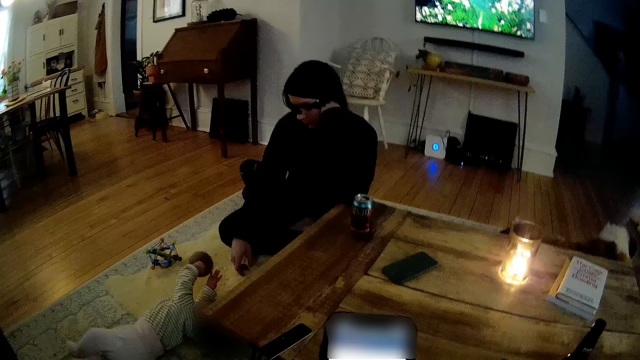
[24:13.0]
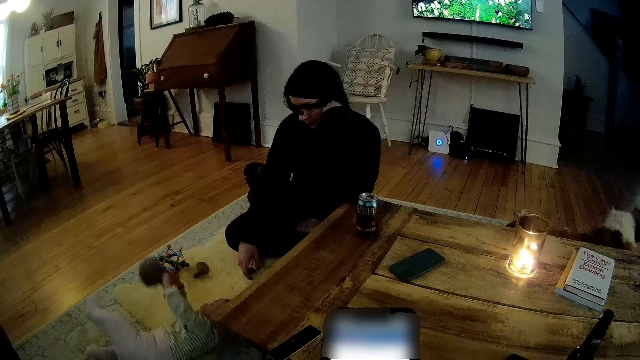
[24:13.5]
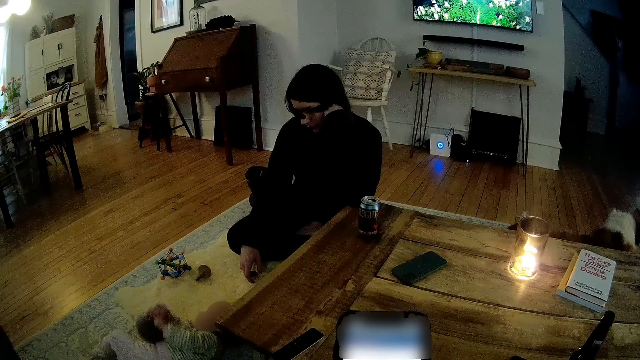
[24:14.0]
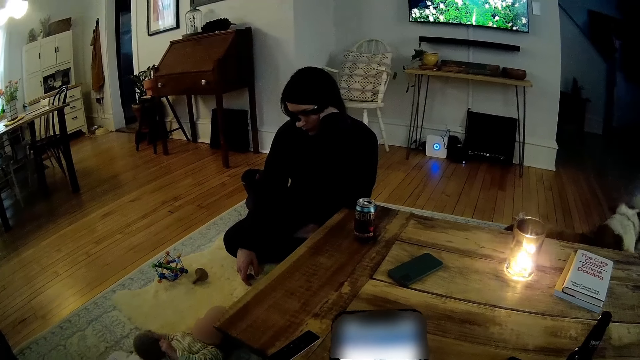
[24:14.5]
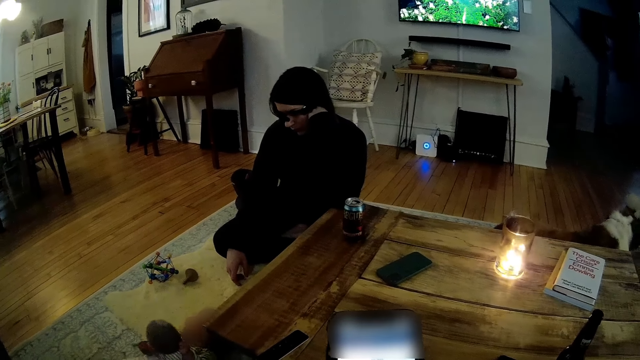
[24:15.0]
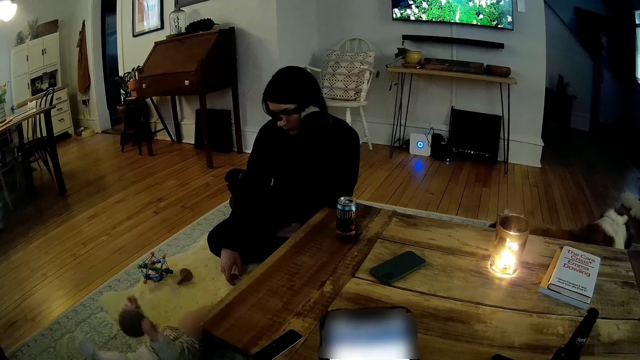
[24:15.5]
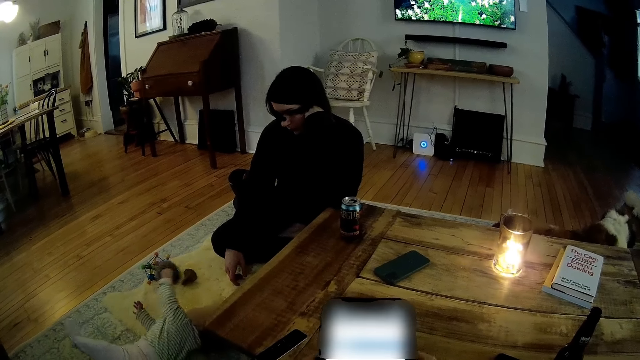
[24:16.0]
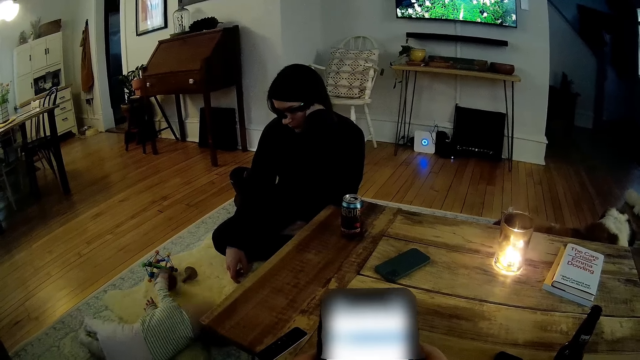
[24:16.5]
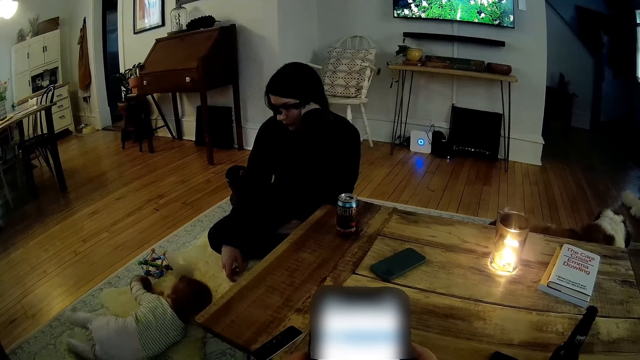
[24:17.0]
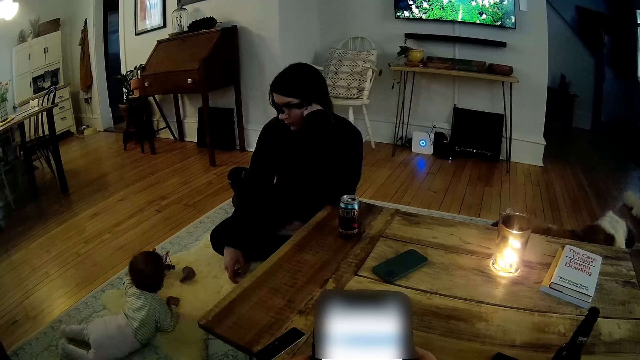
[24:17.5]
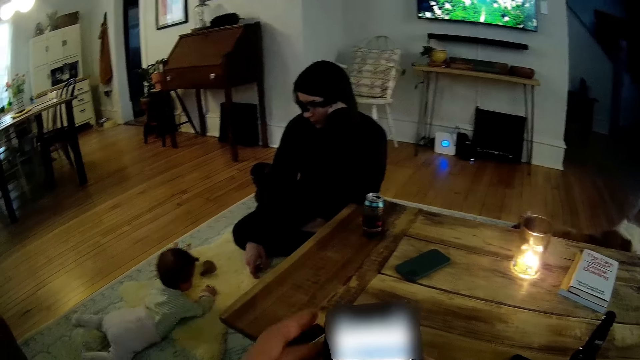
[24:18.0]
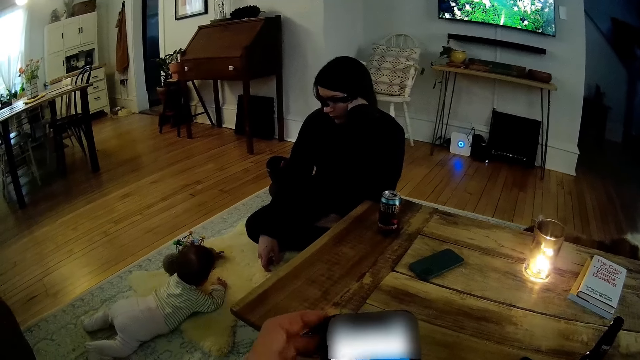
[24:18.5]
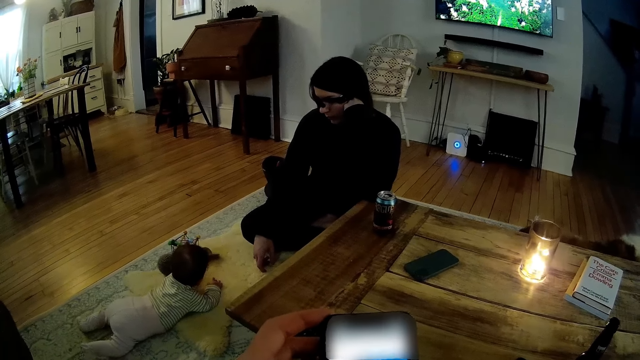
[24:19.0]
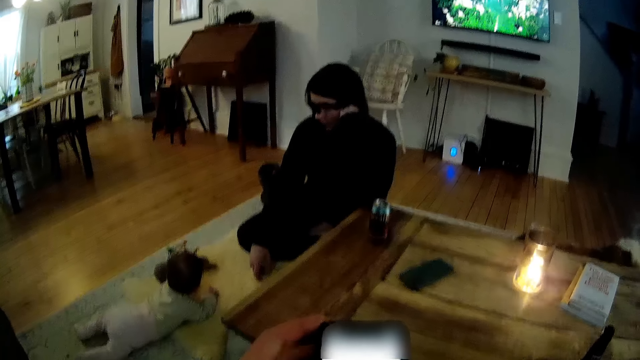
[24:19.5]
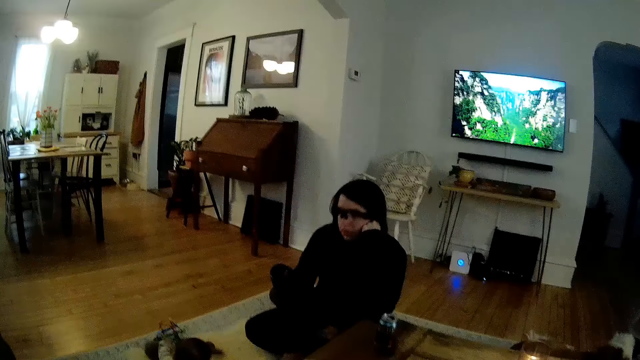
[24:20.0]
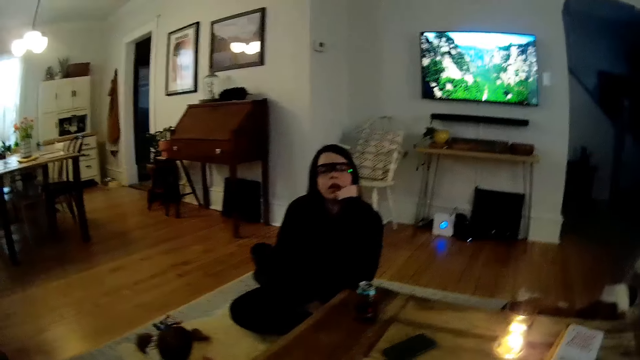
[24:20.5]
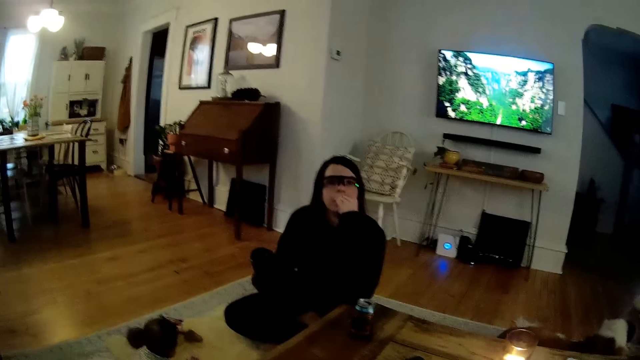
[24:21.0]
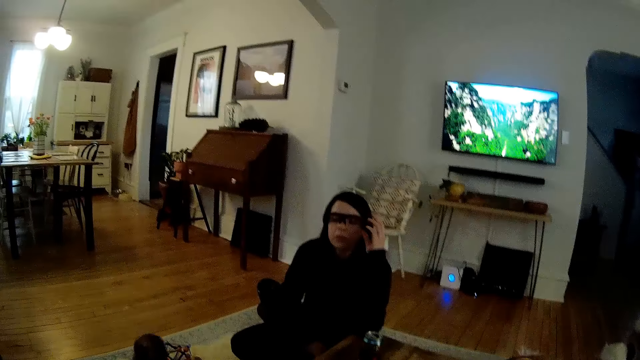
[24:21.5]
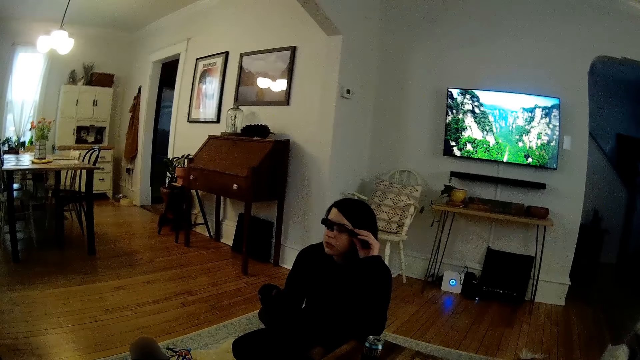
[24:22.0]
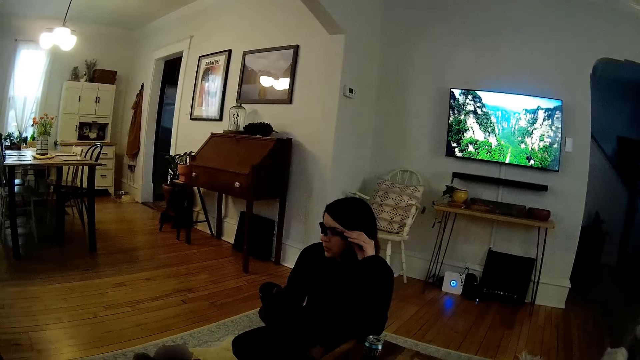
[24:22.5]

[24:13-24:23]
A baby drops a toy on the carpet with his left hand. The camera wearer swipes on the phone's screen. The baby picks up the toy from the carpet with his left hand. The camera wearer moves the left hand. A woman touches her lips. The woman touches a pair of glasses on her face with her left hand.
